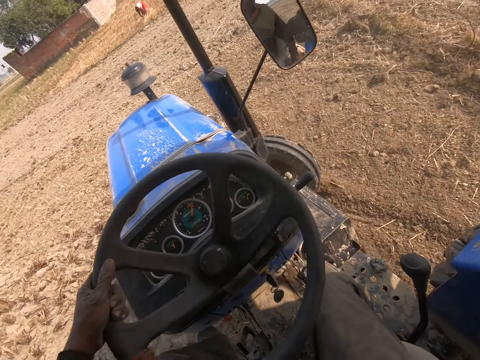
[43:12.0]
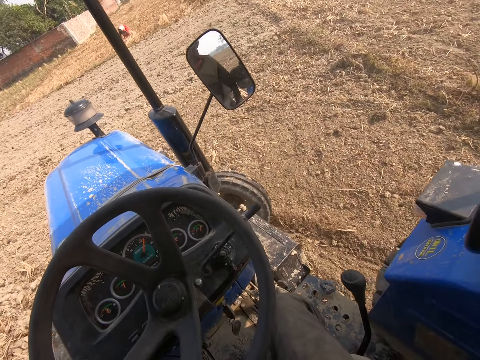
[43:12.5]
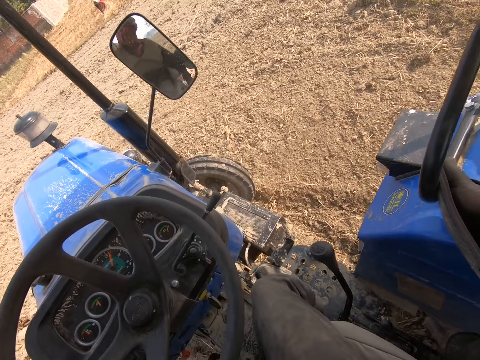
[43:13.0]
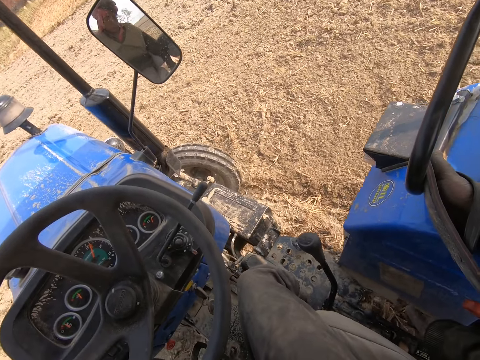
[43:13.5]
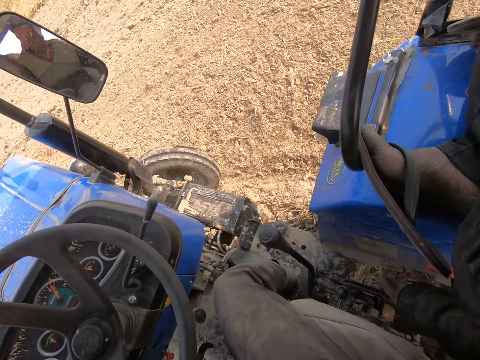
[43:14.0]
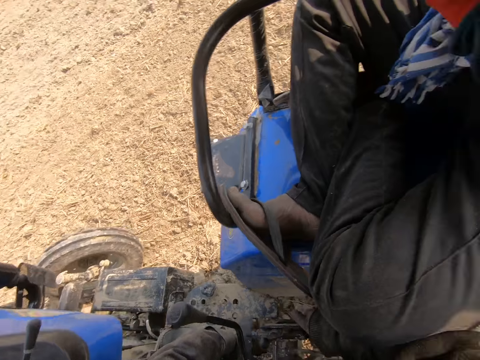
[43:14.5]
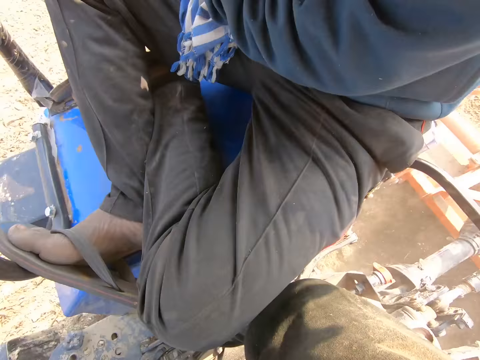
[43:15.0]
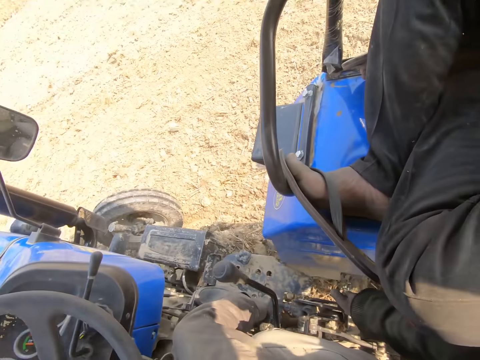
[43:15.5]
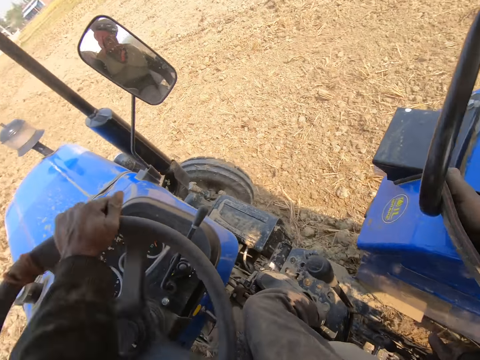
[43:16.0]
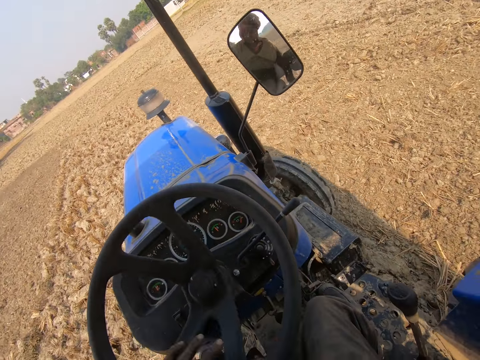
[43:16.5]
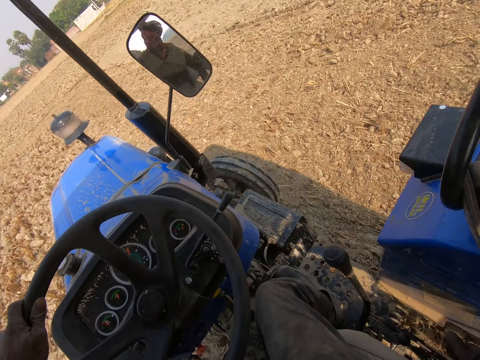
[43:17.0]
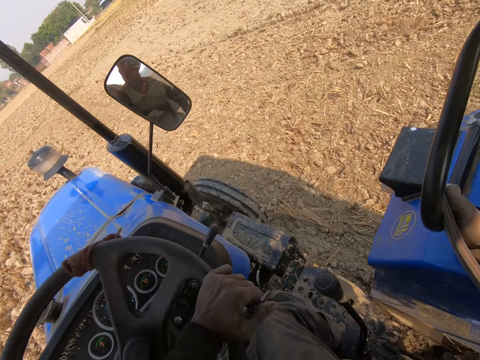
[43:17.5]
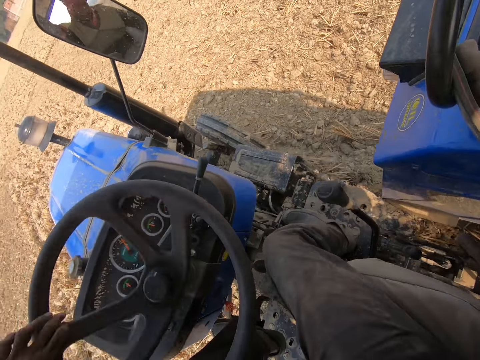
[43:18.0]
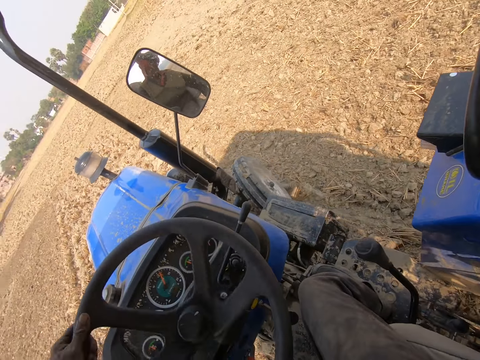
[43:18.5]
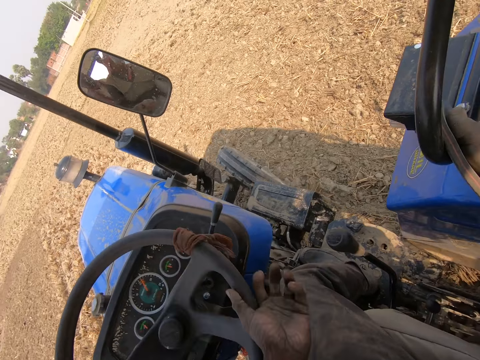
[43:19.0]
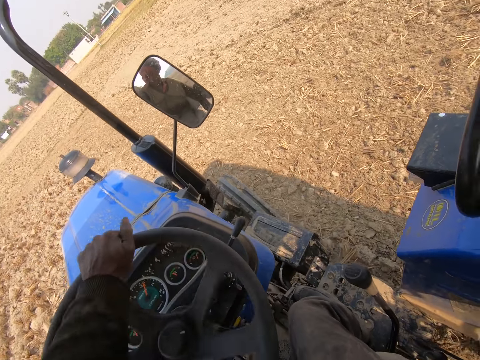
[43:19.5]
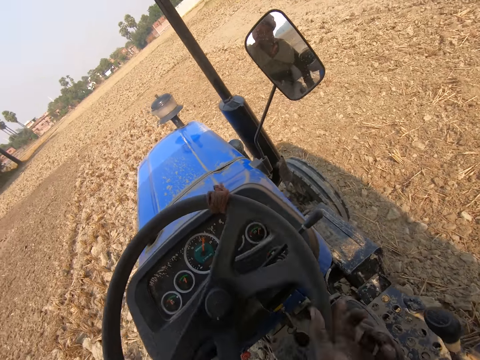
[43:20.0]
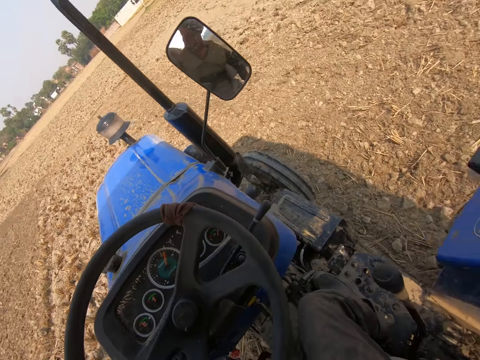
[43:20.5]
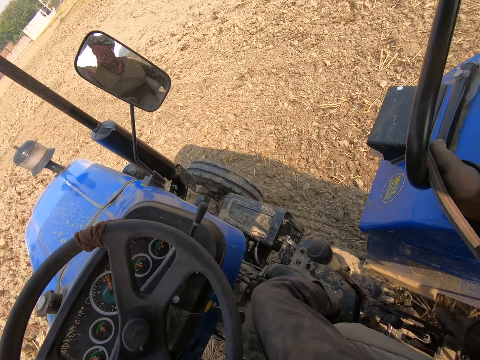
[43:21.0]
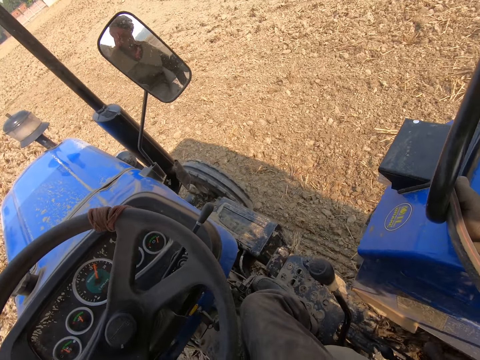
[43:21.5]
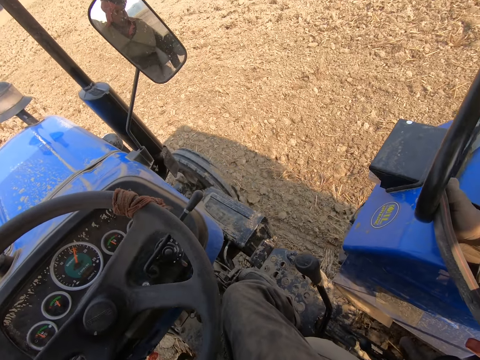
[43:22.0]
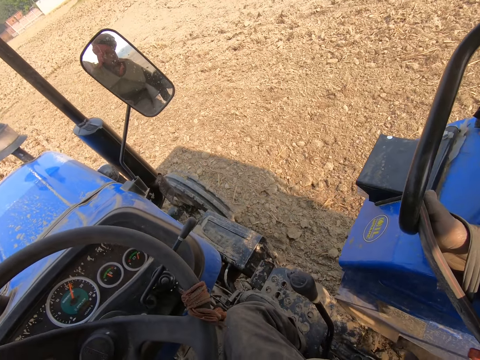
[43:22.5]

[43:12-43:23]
The camera wearer looks back. They drive the tractor.

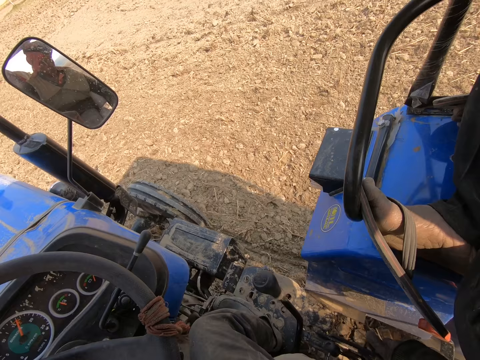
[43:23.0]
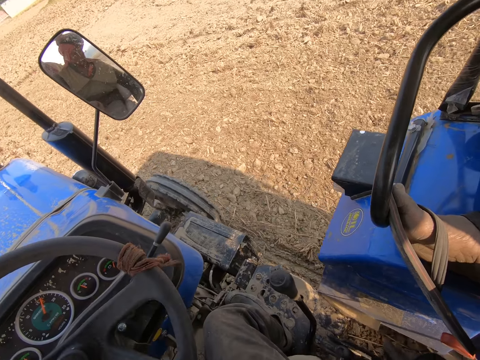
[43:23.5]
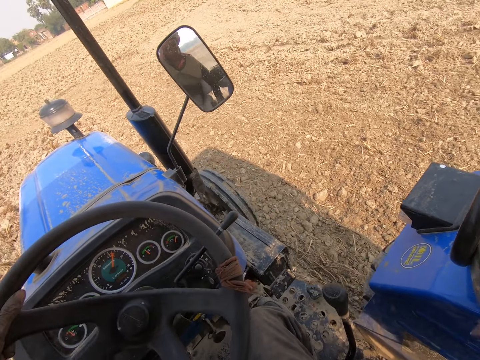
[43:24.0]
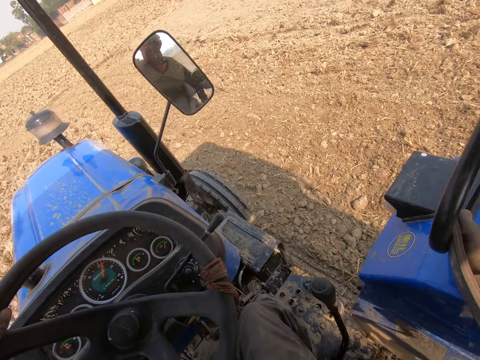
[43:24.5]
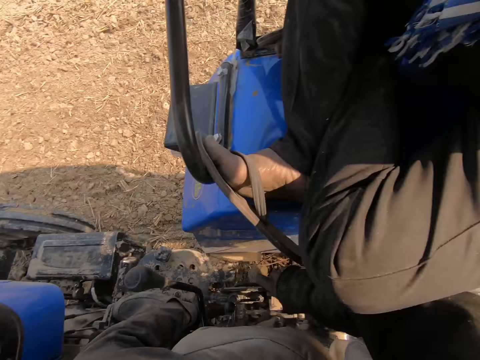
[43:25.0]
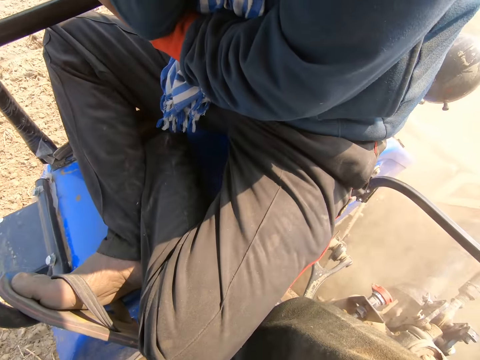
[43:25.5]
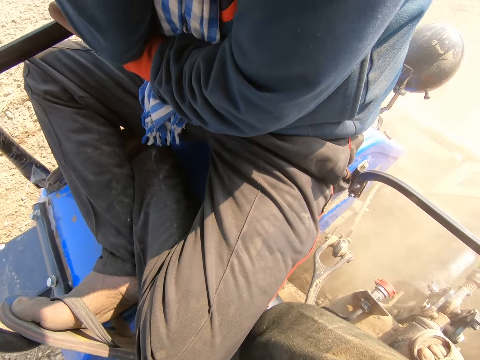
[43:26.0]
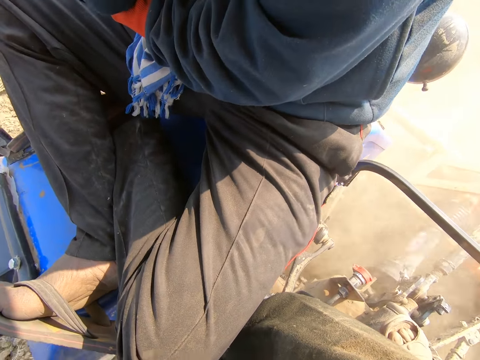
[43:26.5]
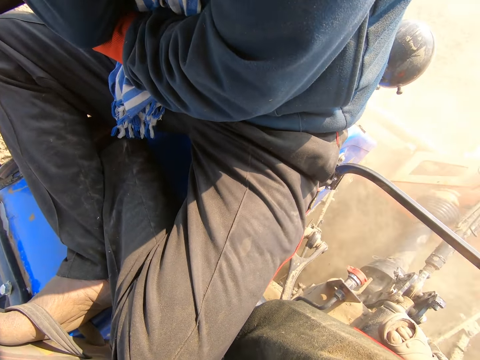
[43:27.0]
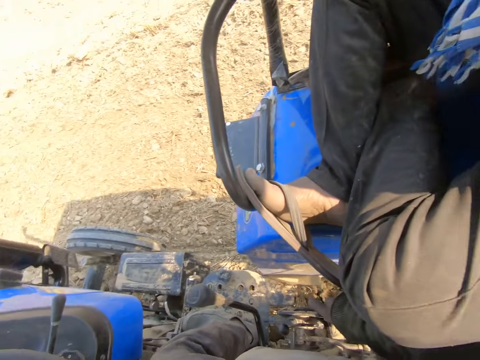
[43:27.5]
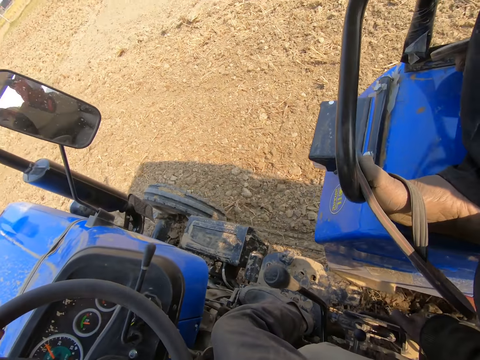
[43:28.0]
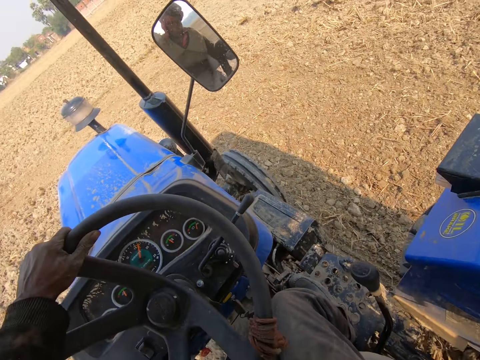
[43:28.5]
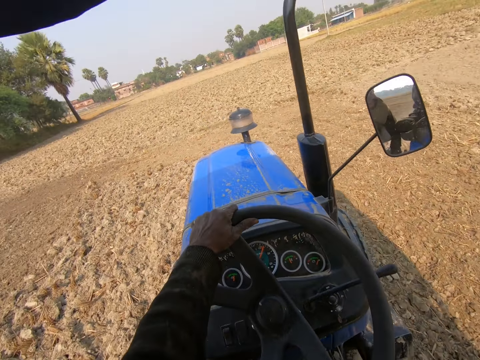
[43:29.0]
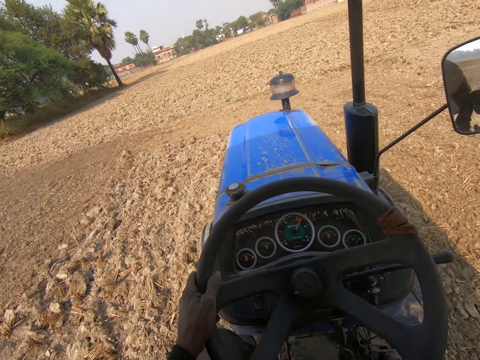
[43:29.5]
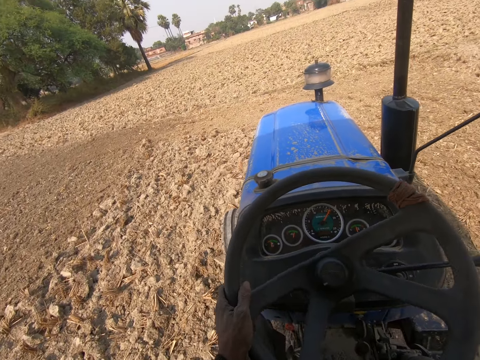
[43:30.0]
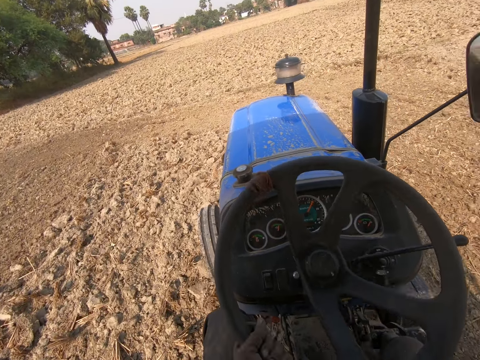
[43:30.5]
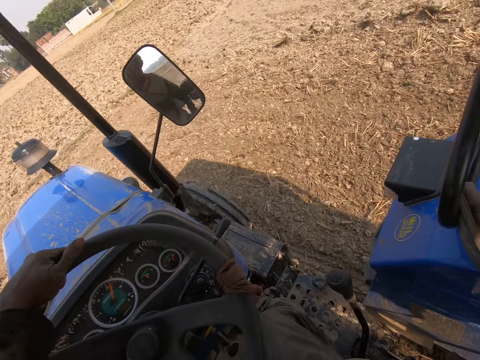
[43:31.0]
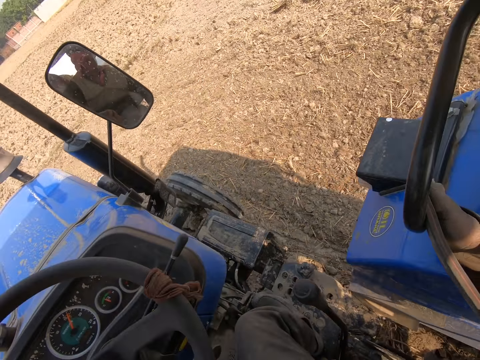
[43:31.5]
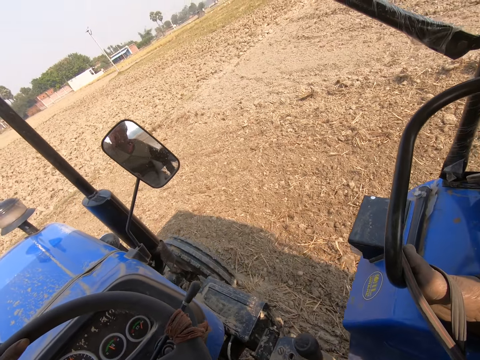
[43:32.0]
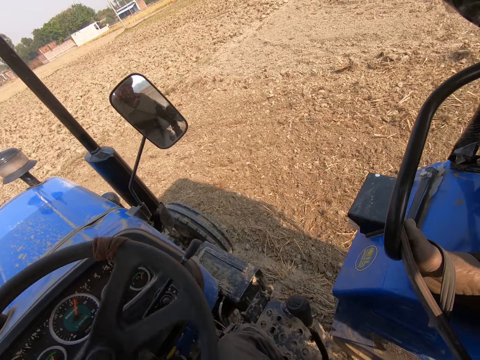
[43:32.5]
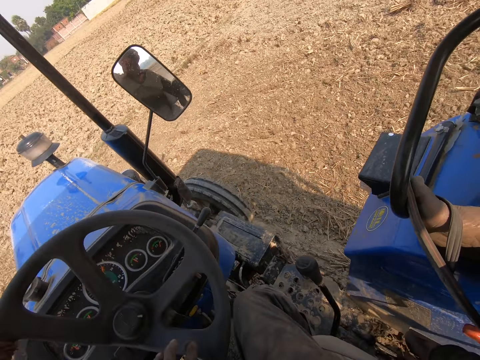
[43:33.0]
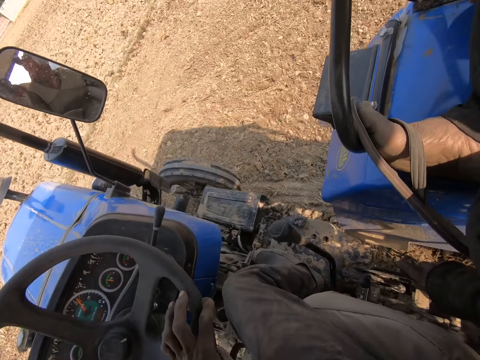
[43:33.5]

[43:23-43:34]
The camera wearer looks back. They drive the tractor.

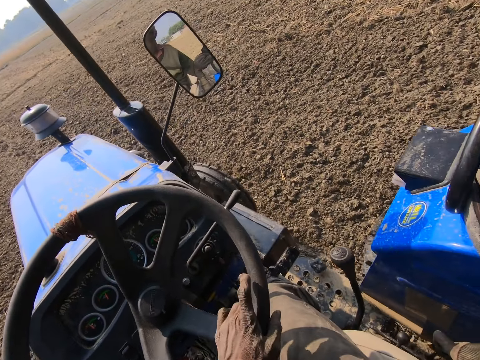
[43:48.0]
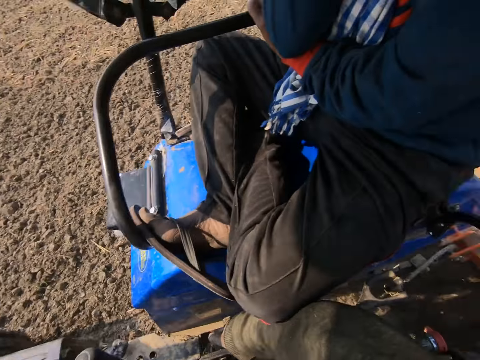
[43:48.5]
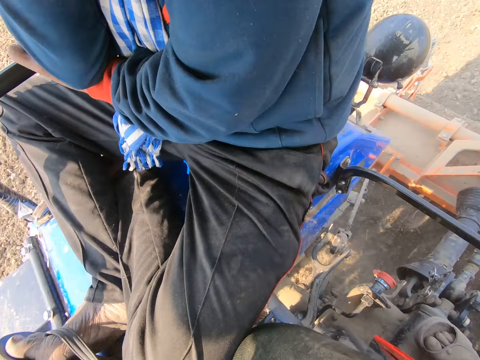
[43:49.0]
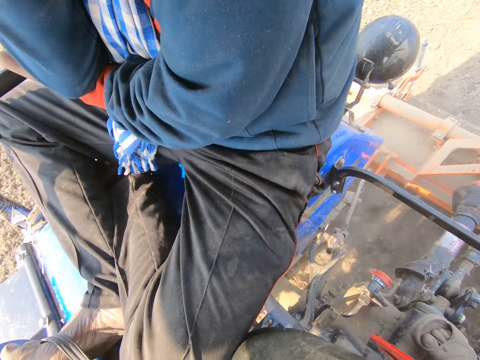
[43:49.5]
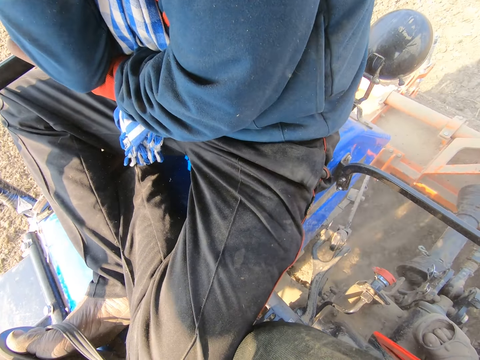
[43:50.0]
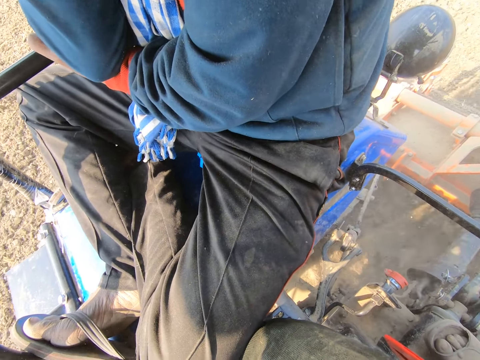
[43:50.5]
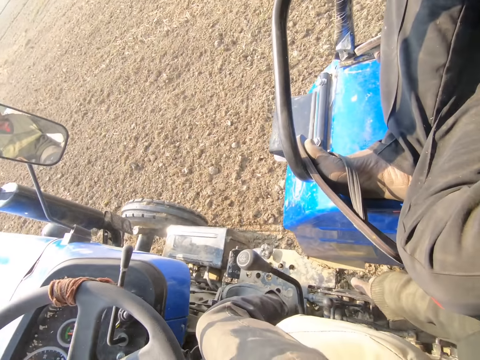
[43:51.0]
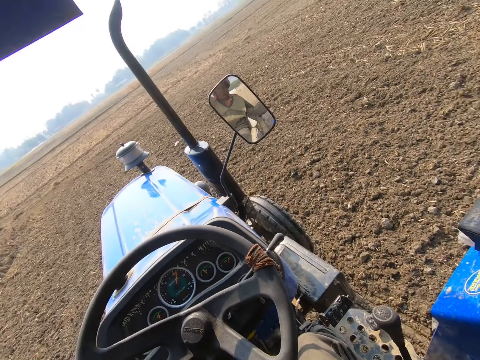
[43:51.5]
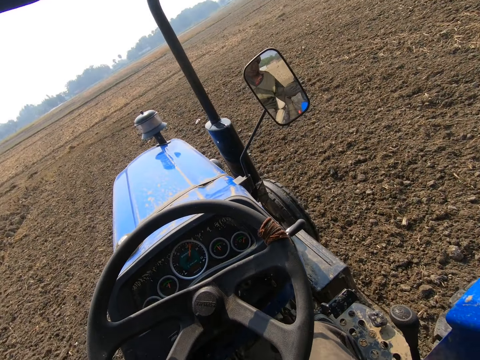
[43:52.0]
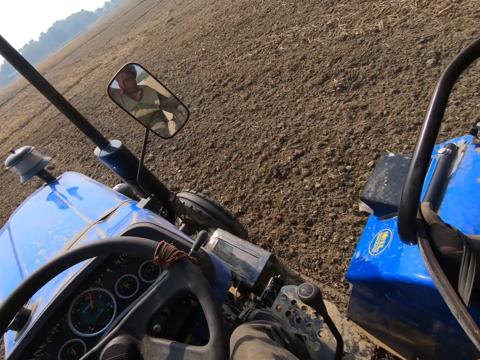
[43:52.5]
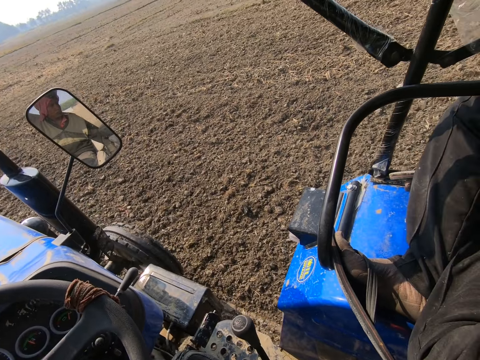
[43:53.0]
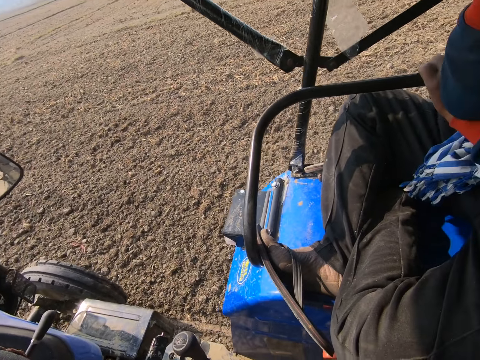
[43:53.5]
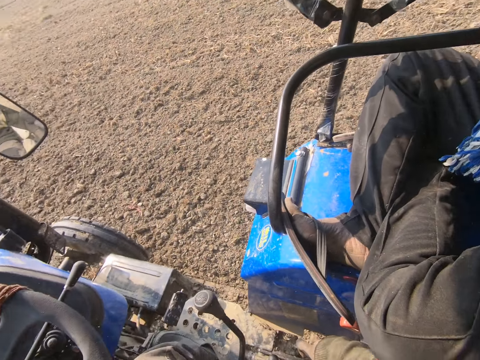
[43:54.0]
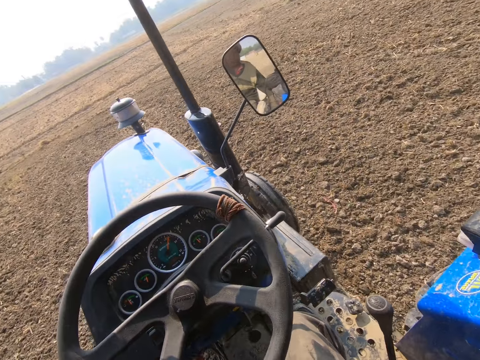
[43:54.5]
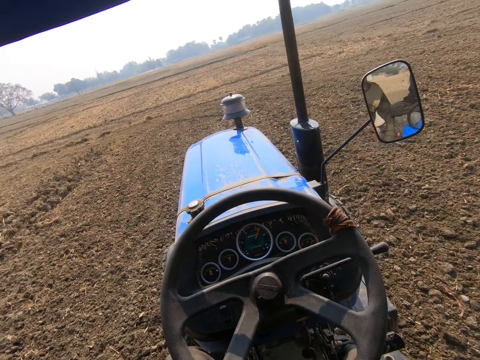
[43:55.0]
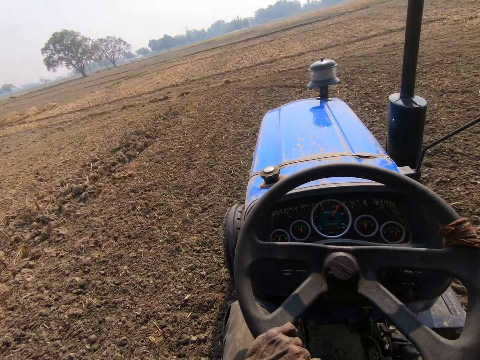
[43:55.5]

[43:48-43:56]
The camera wearer looks back. They drive the tractor.
